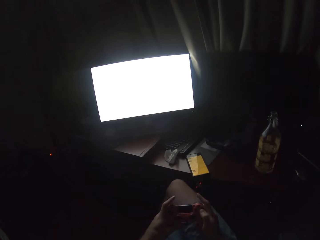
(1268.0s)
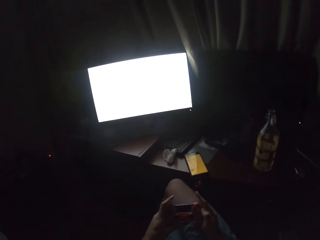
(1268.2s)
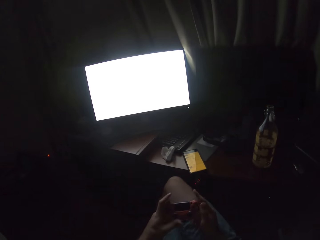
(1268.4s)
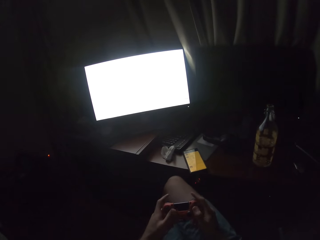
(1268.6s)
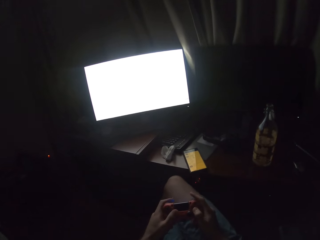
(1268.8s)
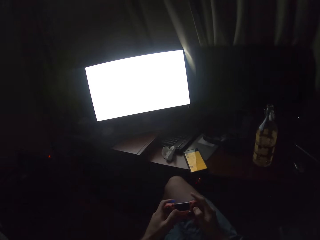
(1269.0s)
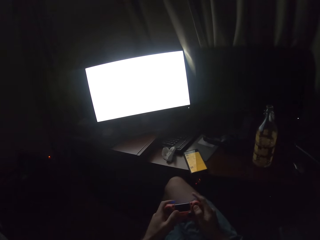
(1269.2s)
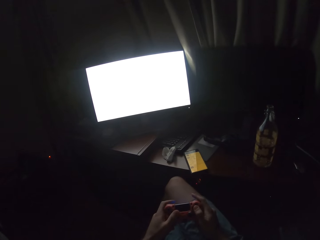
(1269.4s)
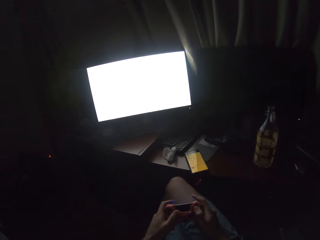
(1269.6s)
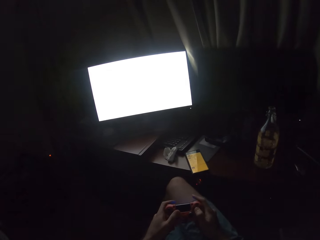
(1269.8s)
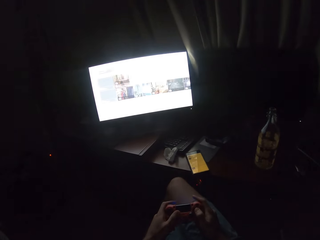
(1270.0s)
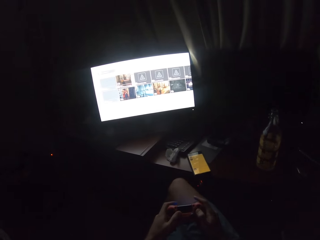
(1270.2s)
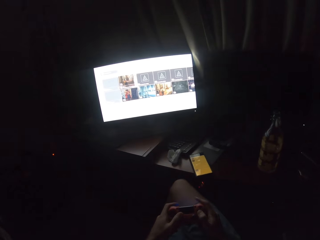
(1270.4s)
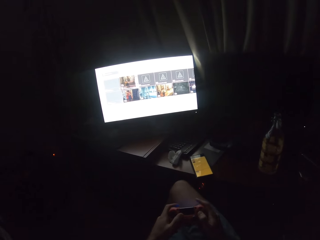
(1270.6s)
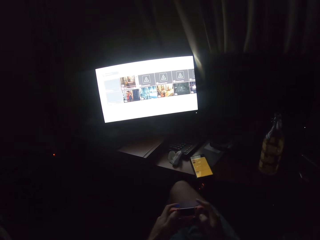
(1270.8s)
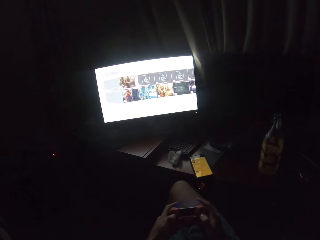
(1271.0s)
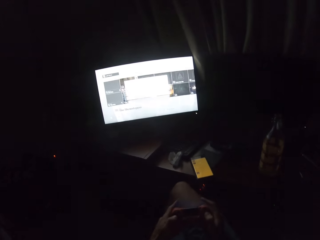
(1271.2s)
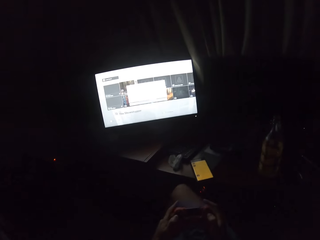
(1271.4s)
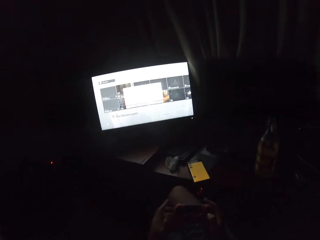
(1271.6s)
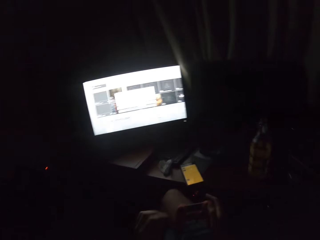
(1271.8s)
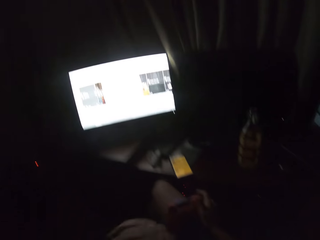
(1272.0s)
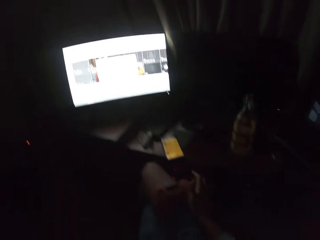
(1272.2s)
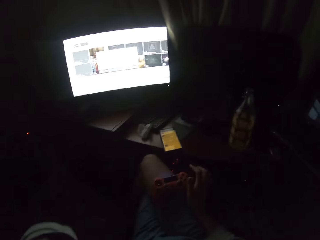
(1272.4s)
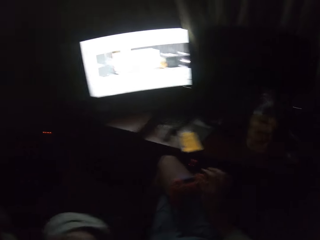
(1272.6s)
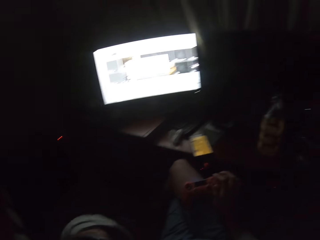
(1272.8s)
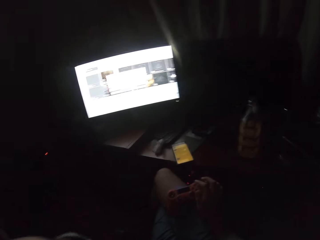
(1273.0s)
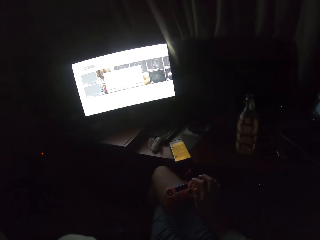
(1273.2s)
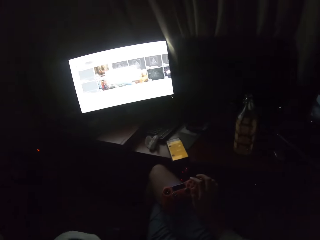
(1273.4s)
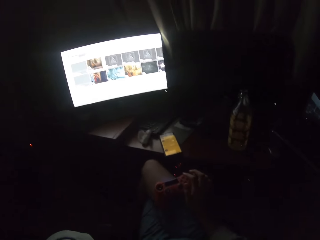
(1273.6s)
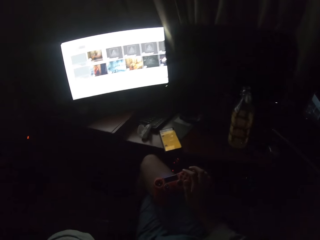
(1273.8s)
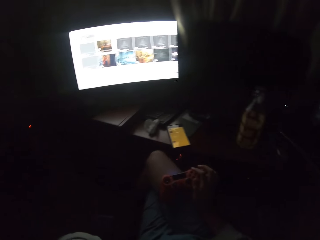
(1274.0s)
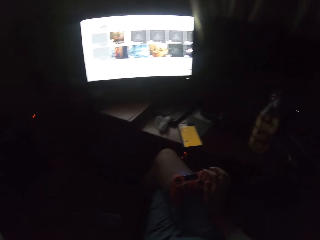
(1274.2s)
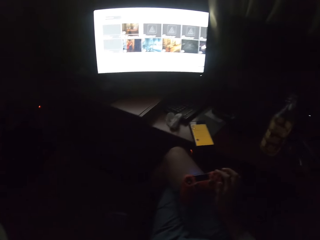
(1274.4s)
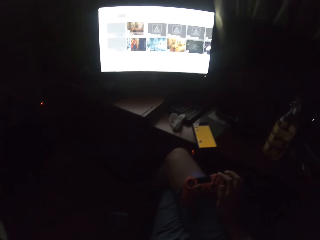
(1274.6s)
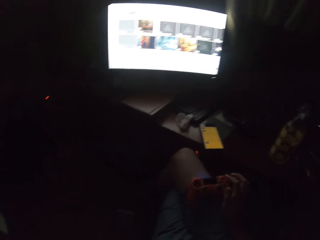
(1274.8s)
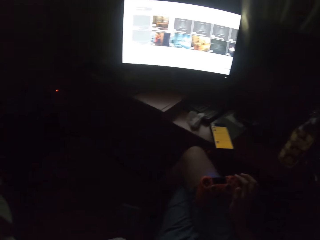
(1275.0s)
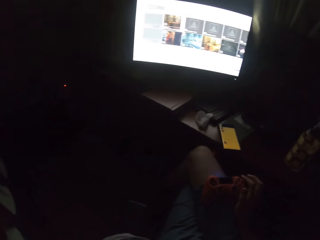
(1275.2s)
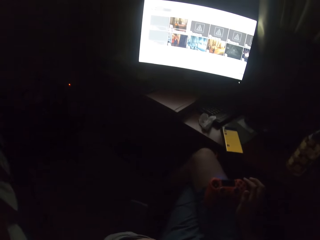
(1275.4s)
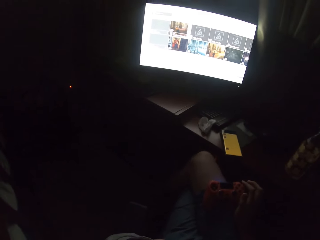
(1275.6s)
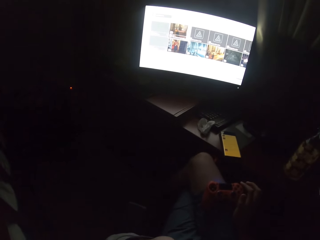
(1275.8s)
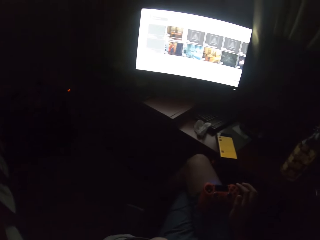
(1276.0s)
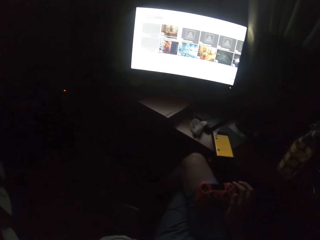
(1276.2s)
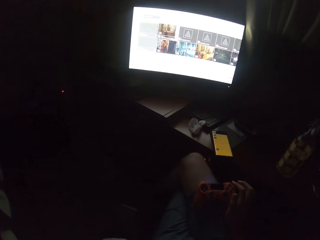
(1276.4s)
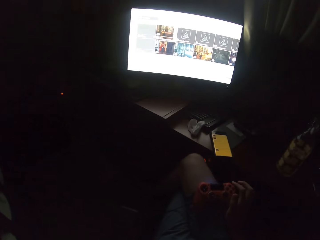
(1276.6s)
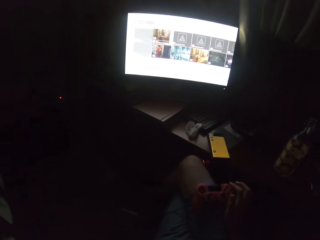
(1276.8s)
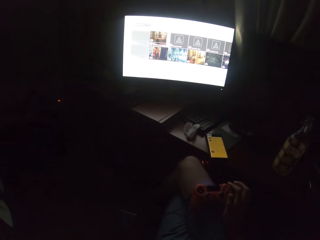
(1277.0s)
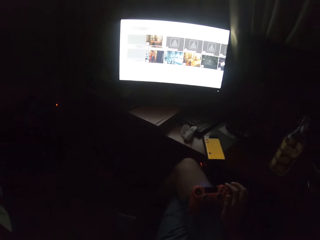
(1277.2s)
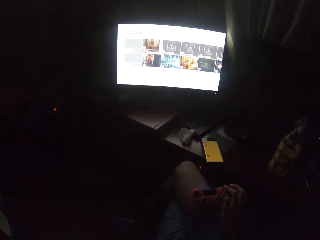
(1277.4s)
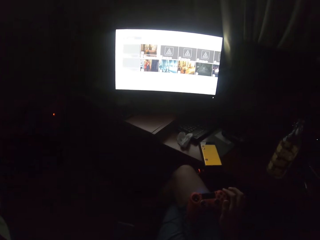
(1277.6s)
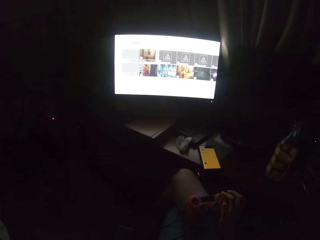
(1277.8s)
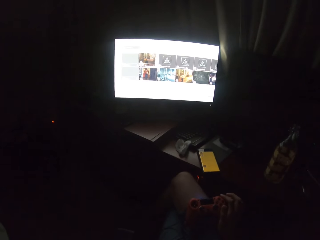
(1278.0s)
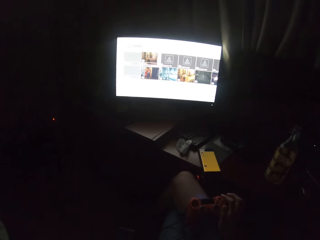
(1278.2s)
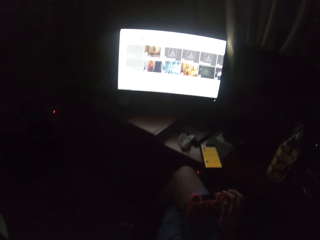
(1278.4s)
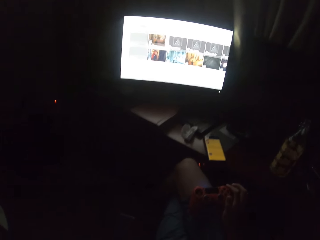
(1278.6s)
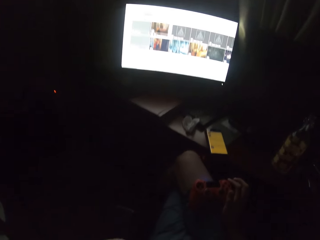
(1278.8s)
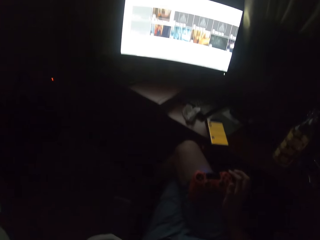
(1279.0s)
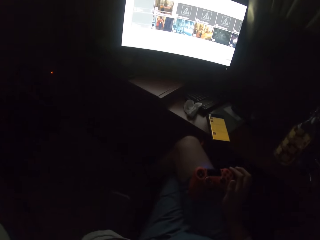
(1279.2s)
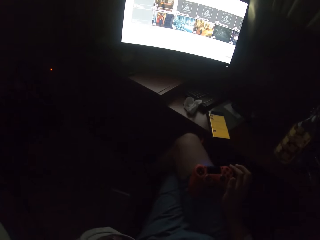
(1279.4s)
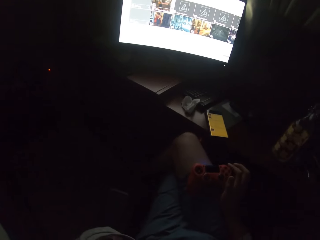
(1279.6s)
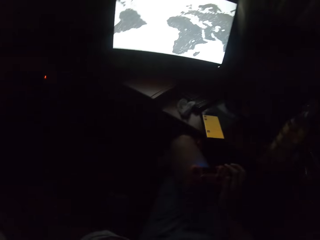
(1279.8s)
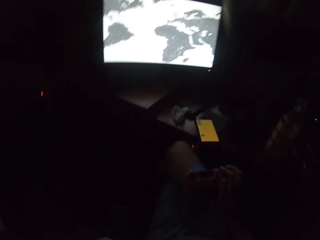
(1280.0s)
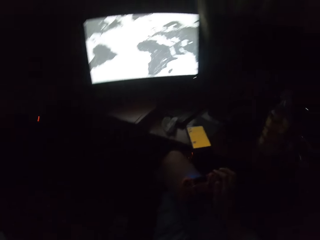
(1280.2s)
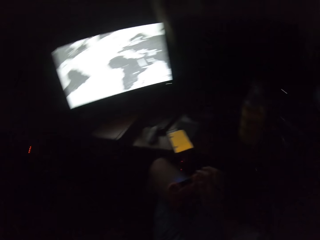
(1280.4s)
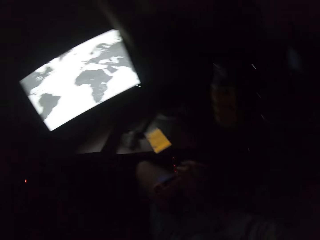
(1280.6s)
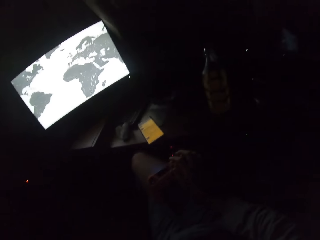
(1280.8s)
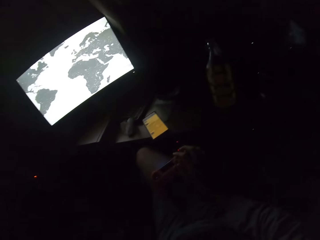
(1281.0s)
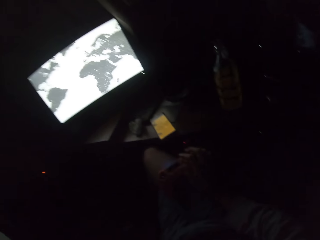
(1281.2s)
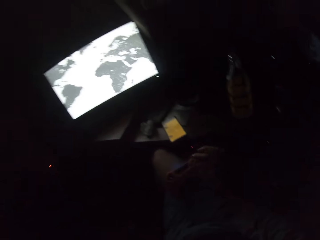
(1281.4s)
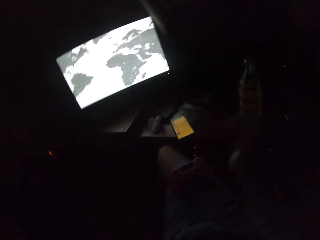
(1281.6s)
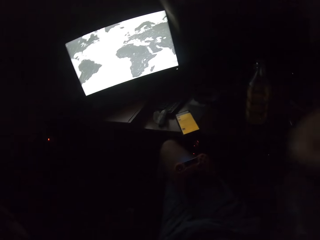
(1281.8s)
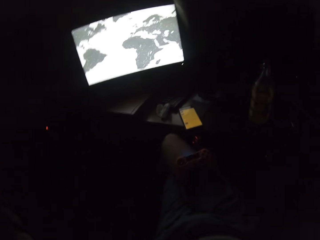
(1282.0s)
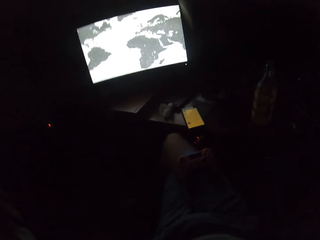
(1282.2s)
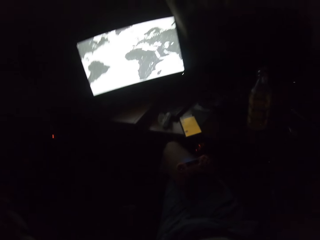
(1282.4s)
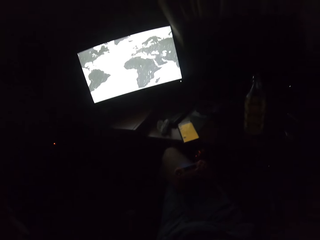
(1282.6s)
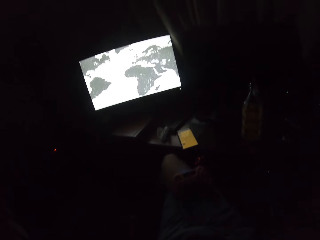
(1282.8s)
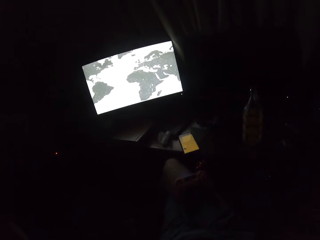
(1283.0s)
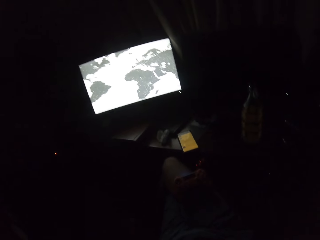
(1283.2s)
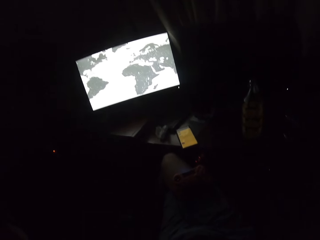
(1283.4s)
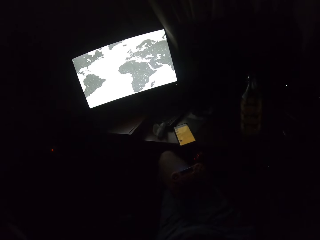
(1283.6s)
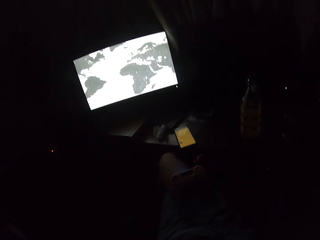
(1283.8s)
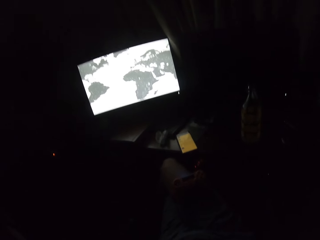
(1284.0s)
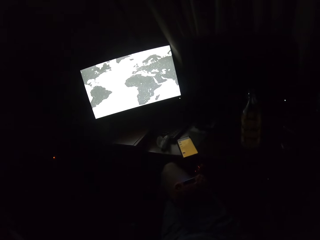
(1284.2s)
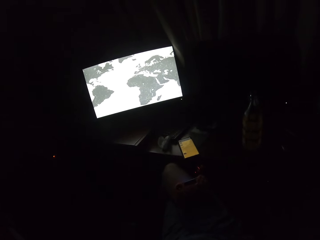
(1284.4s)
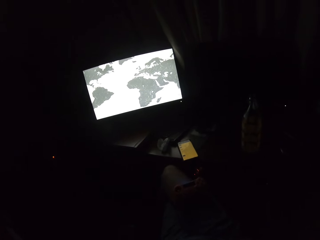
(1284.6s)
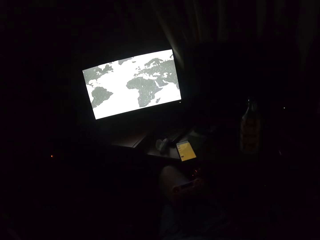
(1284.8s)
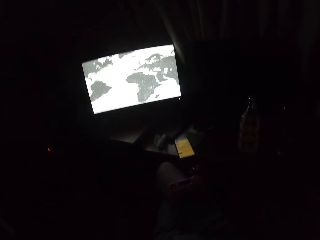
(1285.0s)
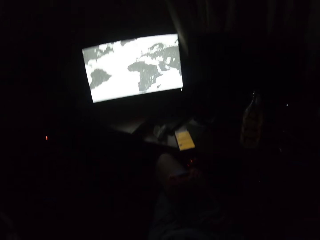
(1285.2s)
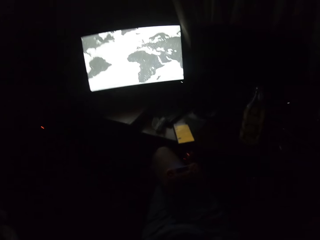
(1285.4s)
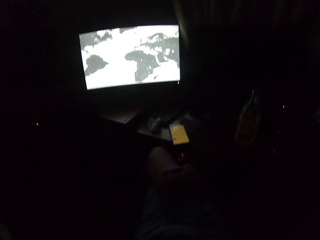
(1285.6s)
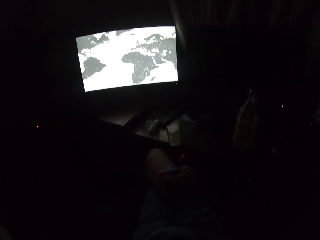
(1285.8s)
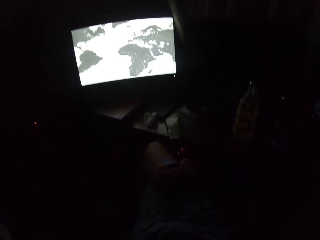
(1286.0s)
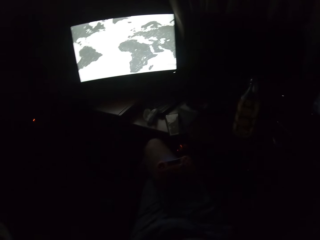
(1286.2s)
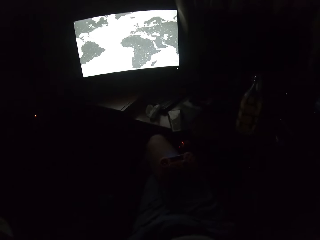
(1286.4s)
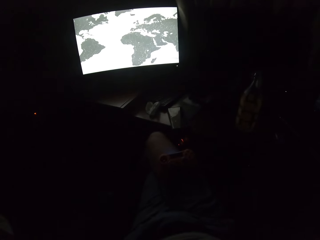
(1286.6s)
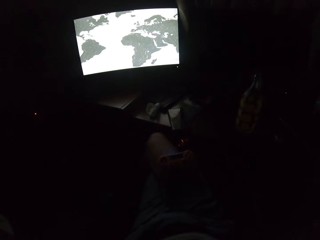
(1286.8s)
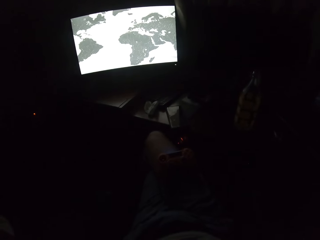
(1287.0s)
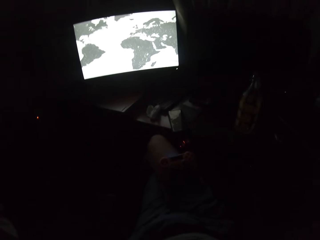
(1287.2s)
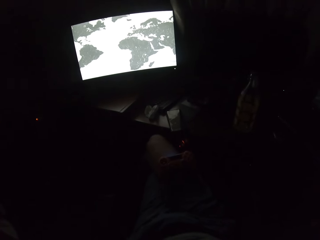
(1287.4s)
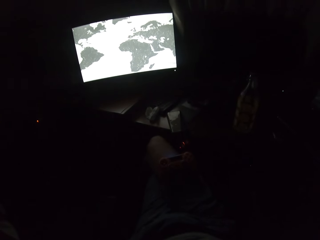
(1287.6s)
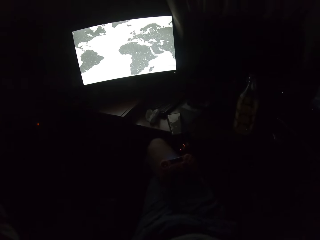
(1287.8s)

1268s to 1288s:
The camera wearer turns to the side. He holds the gaming control in his right hand. He turns to the side. He lifts up his right hand.

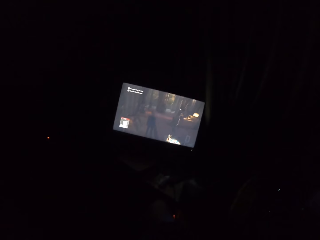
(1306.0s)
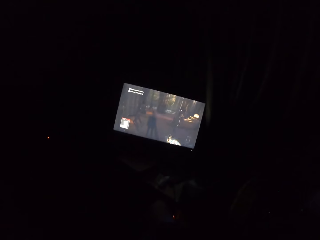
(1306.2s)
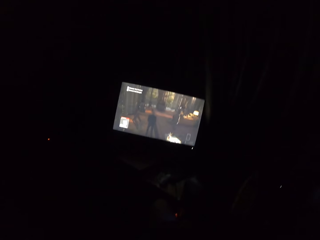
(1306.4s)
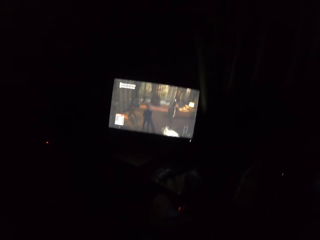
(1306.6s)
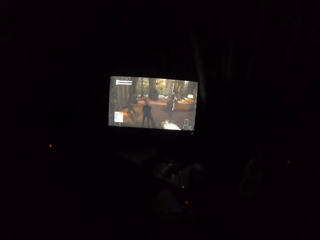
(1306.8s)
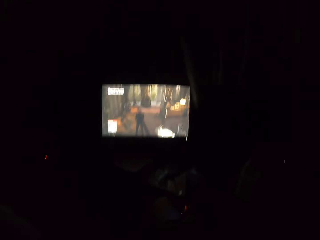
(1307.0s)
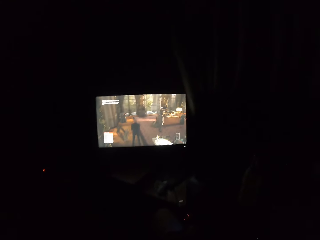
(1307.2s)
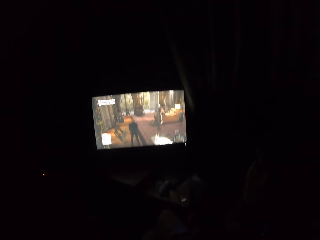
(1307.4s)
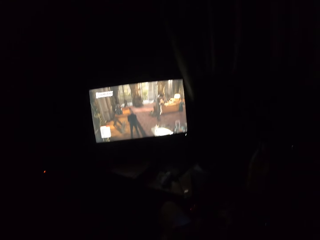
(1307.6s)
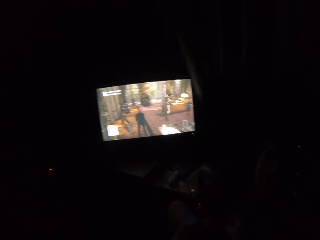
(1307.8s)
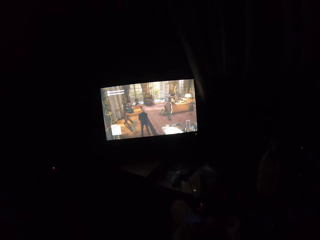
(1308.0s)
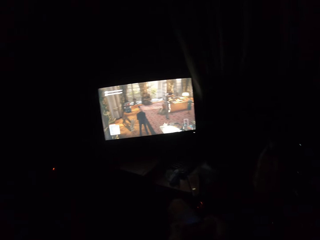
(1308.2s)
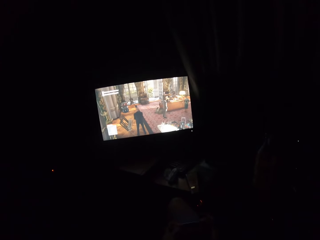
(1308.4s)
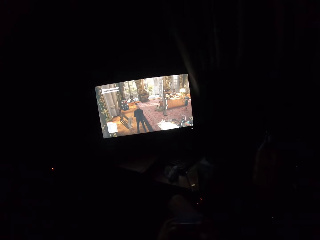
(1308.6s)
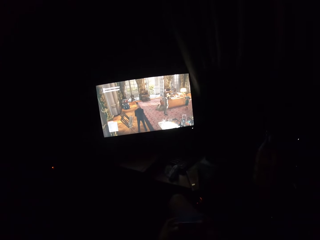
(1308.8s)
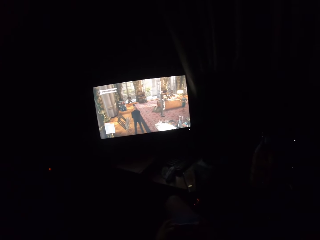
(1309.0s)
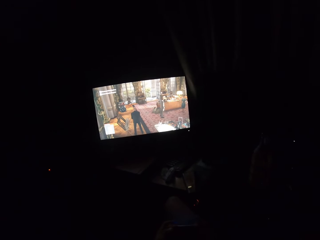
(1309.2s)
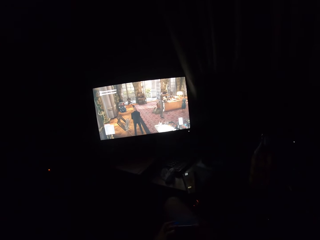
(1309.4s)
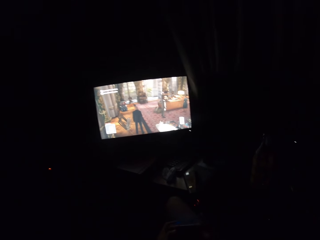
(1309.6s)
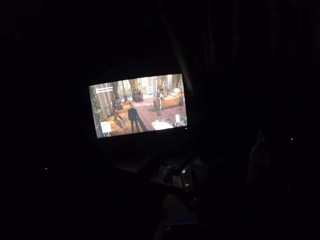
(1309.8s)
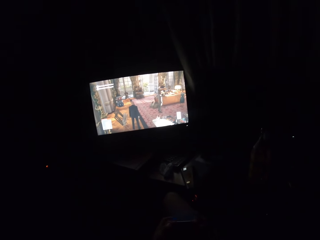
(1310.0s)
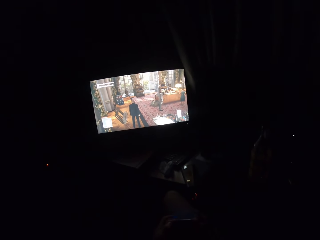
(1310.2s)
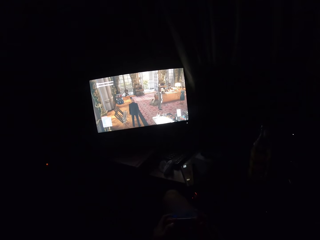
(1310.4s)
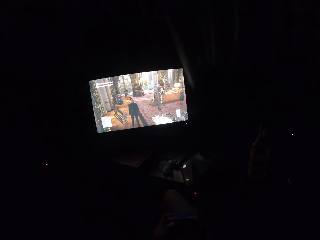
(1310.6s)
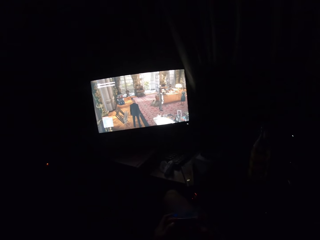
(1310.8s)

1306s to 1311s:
The camera wearer plays a video game on the screen. He presses the gaming controller in his hands.
